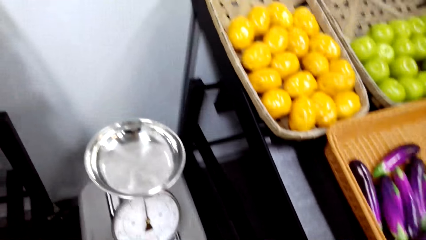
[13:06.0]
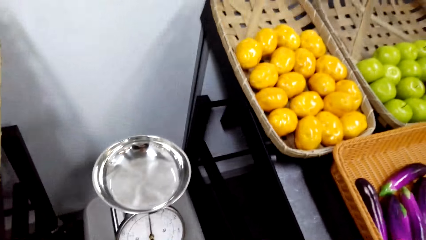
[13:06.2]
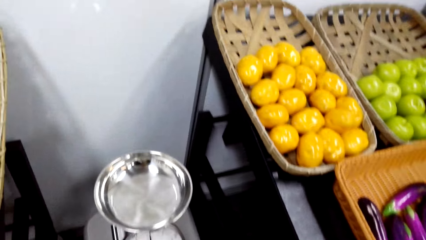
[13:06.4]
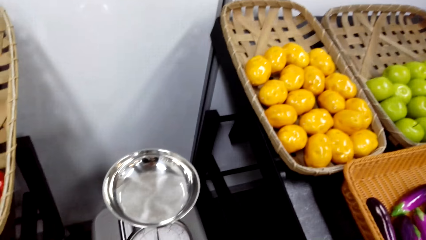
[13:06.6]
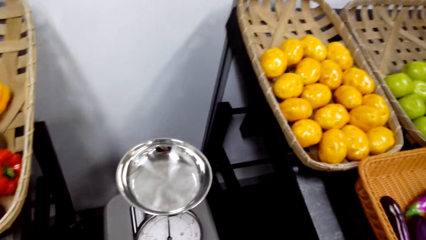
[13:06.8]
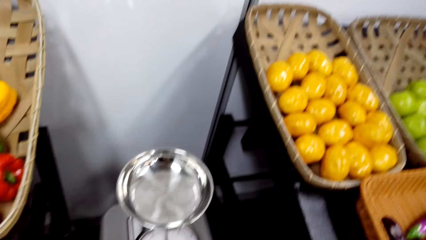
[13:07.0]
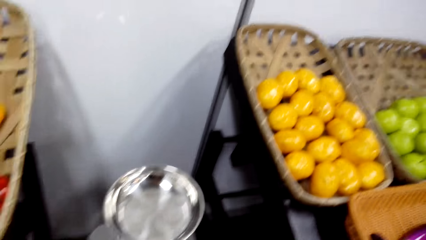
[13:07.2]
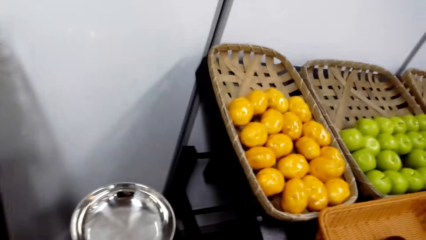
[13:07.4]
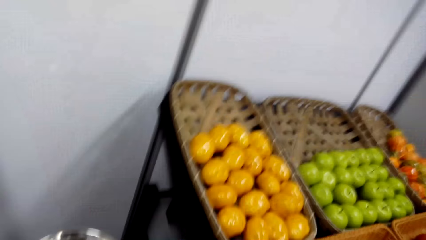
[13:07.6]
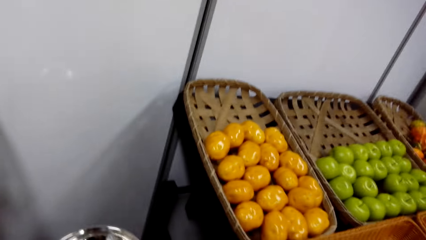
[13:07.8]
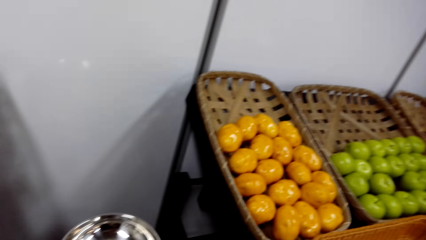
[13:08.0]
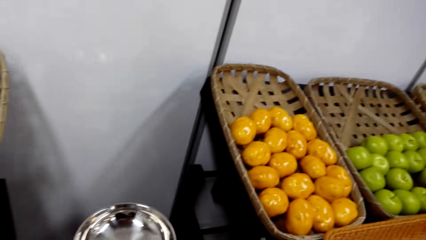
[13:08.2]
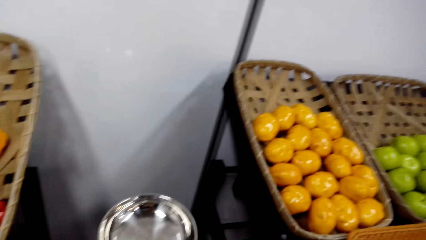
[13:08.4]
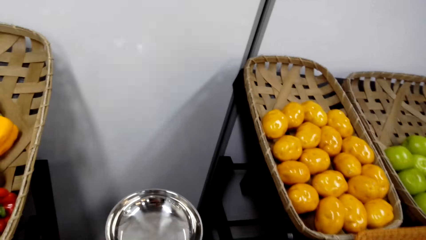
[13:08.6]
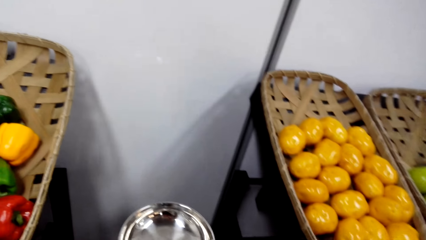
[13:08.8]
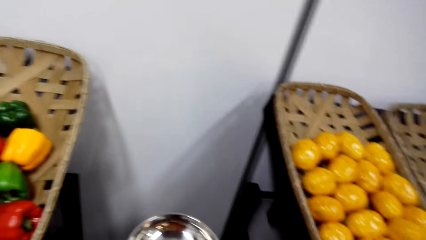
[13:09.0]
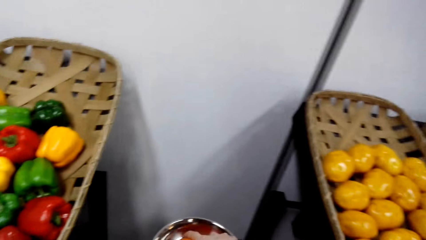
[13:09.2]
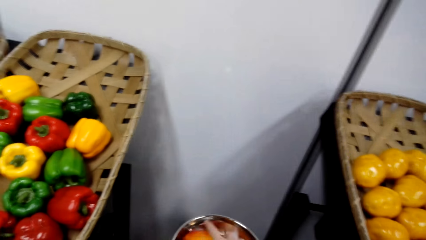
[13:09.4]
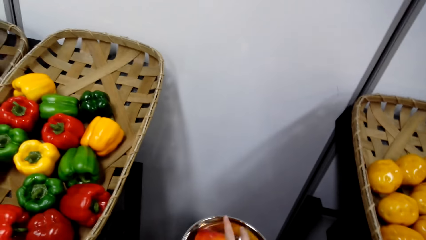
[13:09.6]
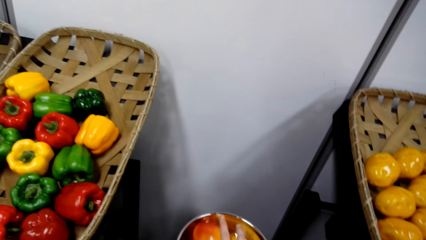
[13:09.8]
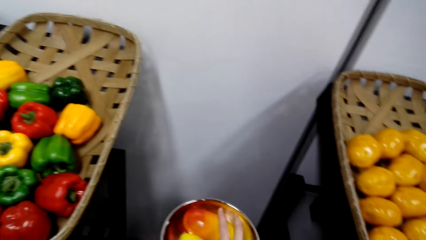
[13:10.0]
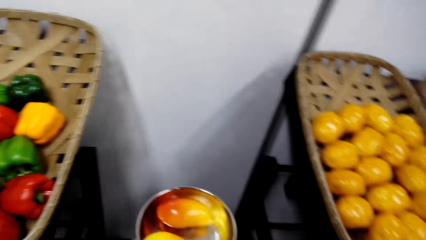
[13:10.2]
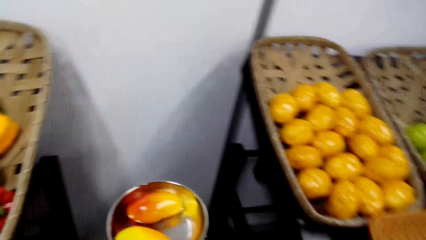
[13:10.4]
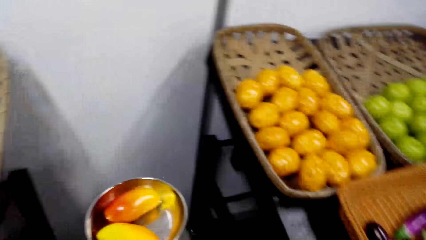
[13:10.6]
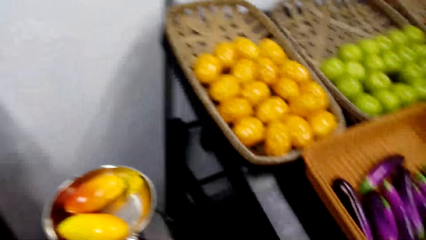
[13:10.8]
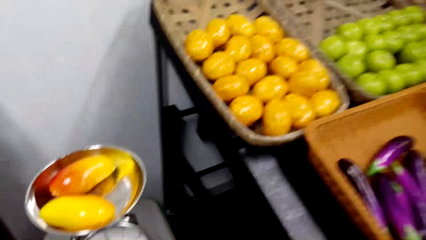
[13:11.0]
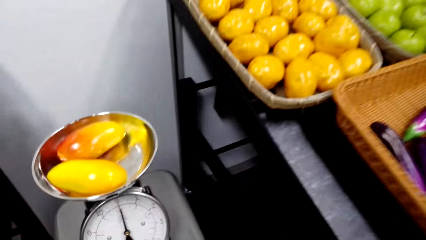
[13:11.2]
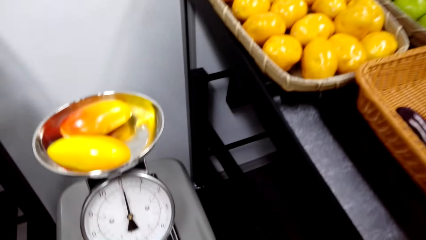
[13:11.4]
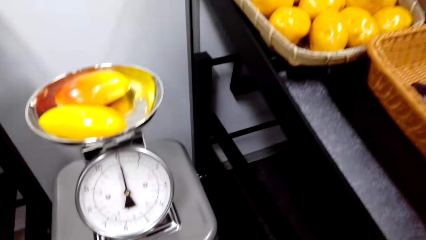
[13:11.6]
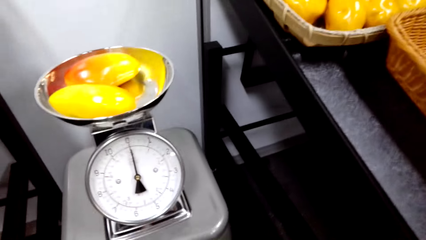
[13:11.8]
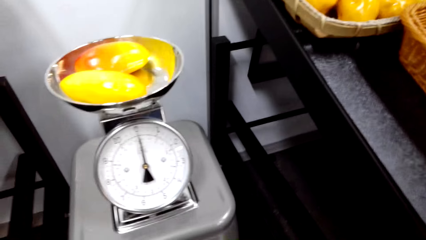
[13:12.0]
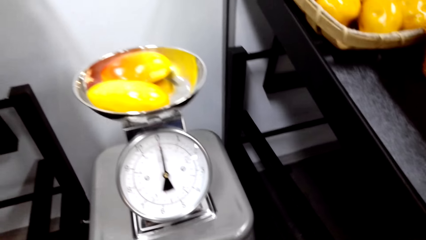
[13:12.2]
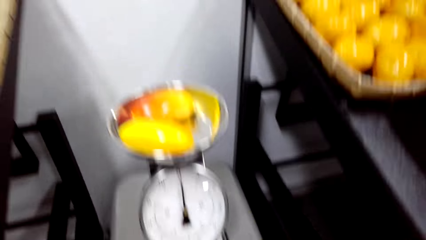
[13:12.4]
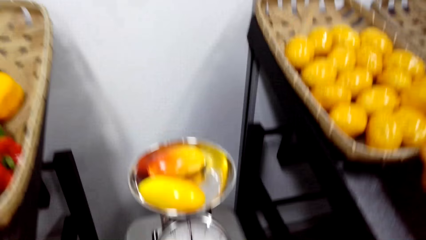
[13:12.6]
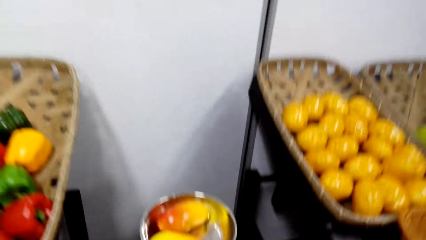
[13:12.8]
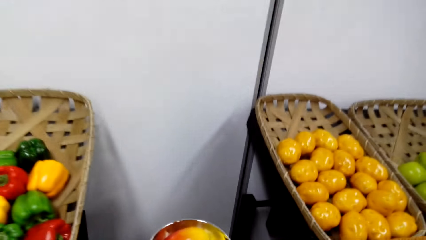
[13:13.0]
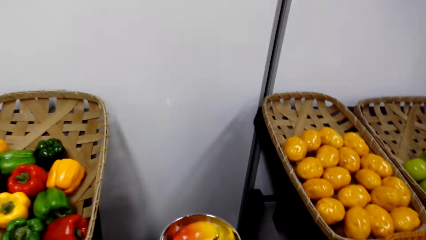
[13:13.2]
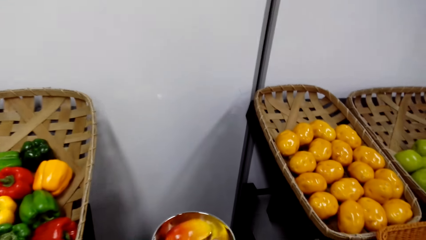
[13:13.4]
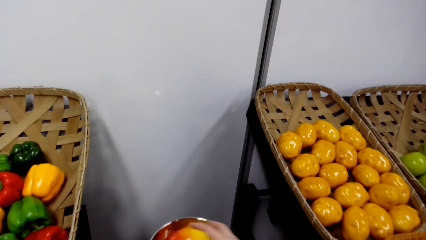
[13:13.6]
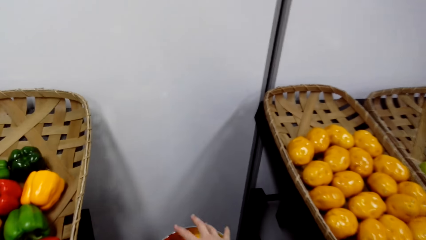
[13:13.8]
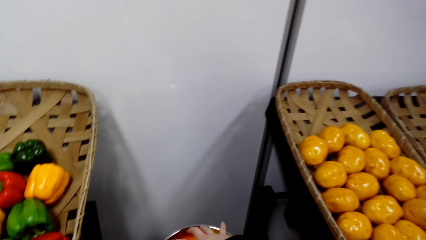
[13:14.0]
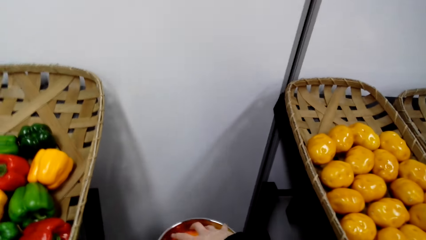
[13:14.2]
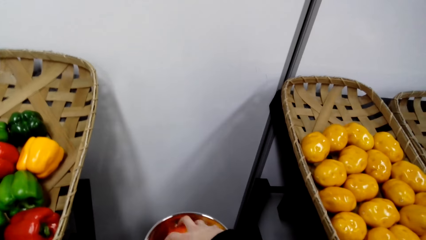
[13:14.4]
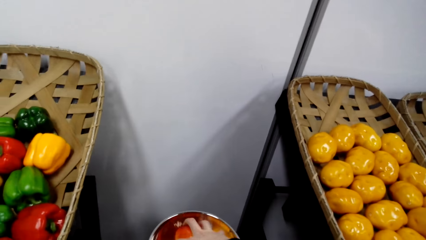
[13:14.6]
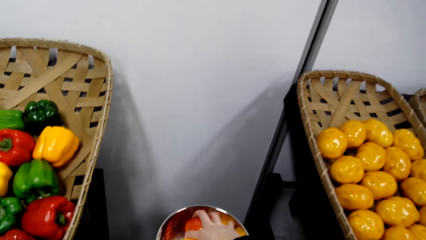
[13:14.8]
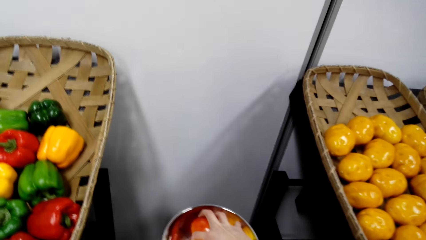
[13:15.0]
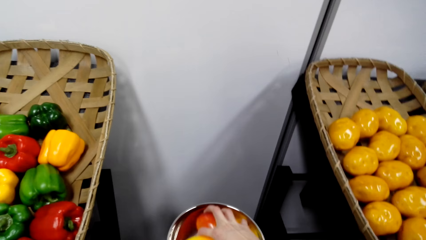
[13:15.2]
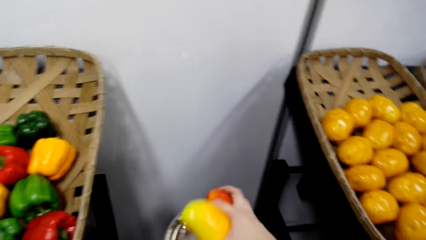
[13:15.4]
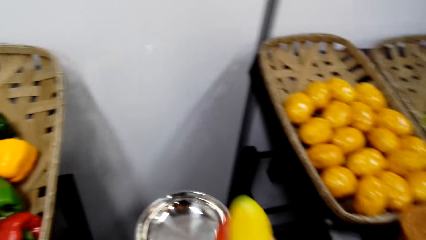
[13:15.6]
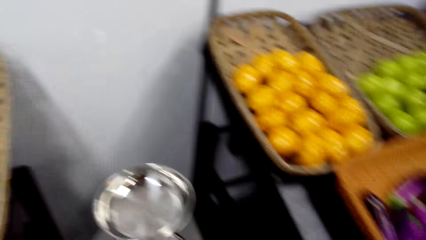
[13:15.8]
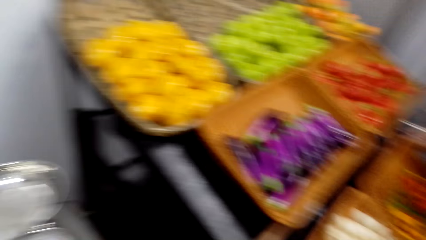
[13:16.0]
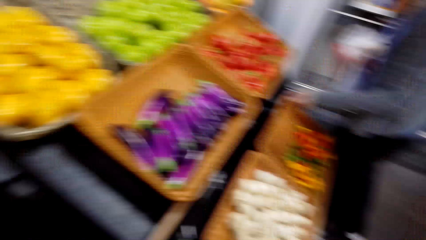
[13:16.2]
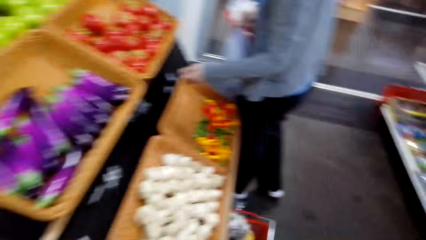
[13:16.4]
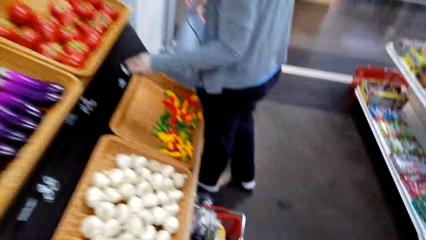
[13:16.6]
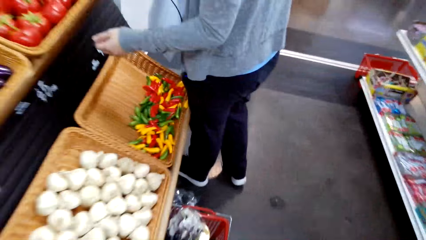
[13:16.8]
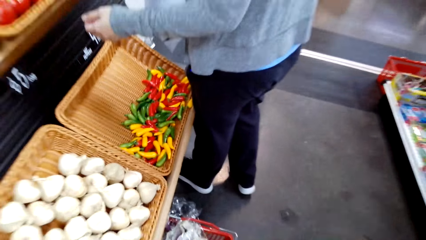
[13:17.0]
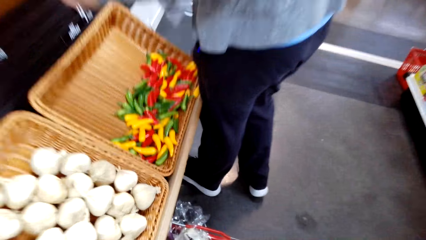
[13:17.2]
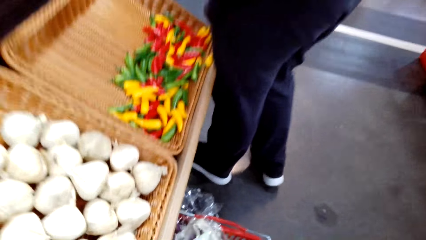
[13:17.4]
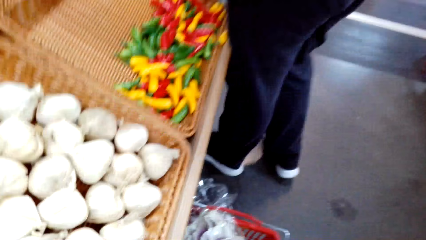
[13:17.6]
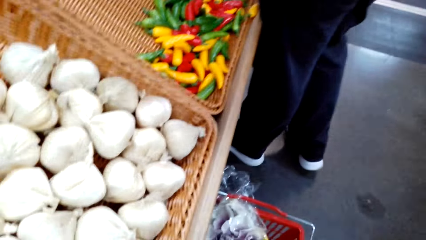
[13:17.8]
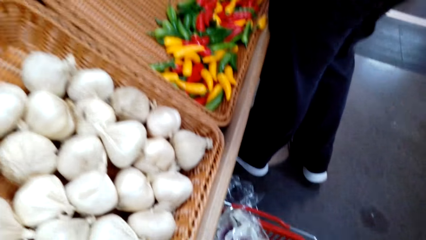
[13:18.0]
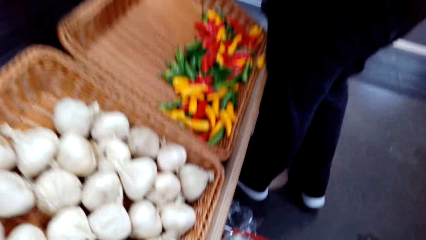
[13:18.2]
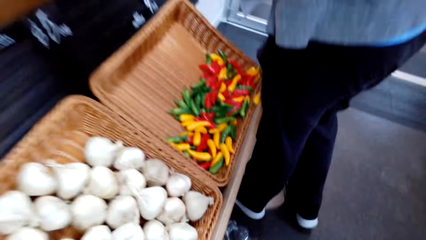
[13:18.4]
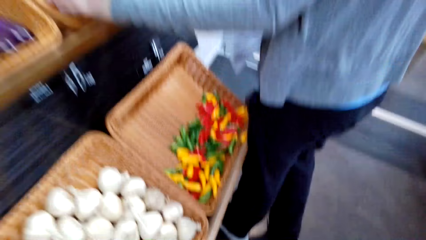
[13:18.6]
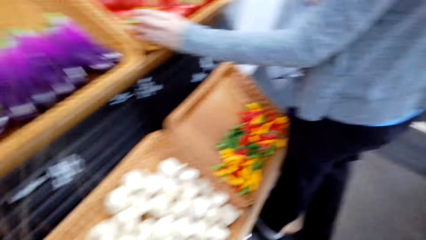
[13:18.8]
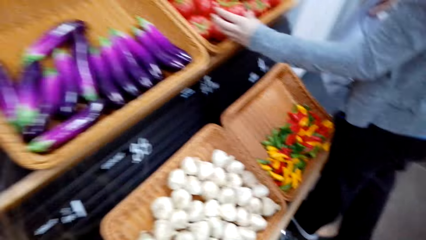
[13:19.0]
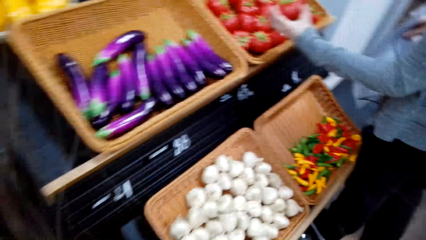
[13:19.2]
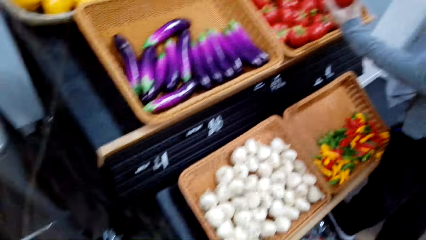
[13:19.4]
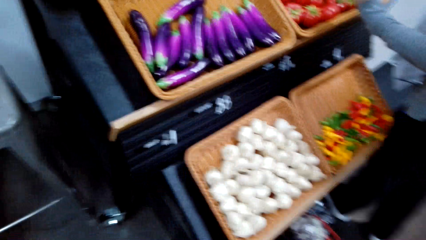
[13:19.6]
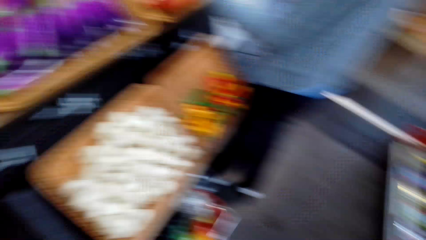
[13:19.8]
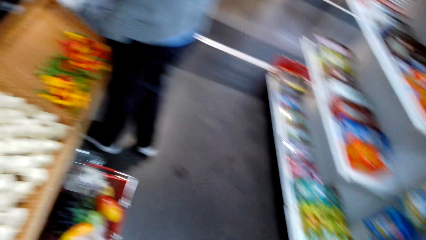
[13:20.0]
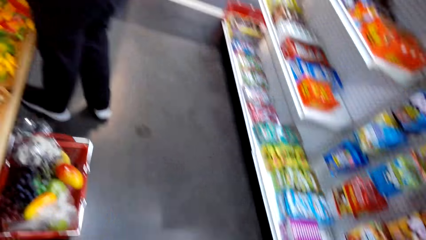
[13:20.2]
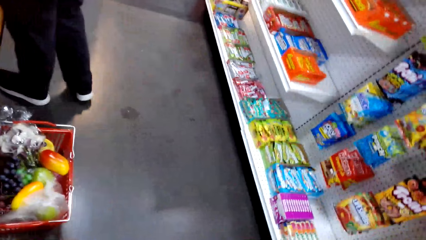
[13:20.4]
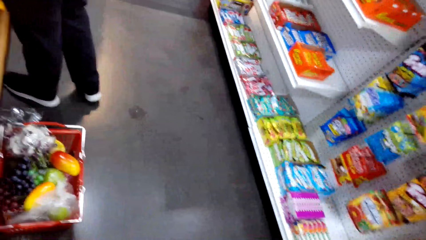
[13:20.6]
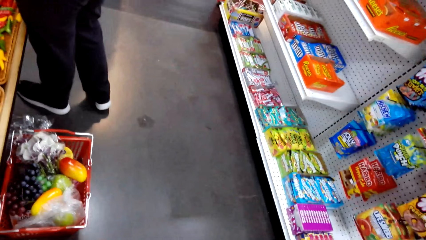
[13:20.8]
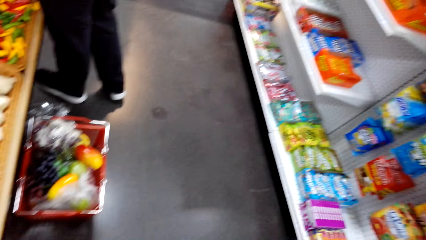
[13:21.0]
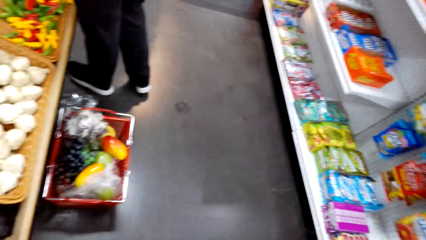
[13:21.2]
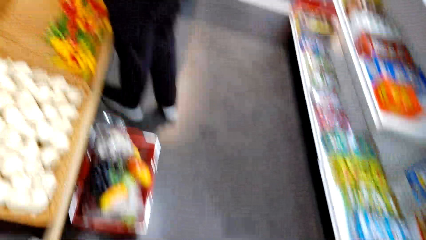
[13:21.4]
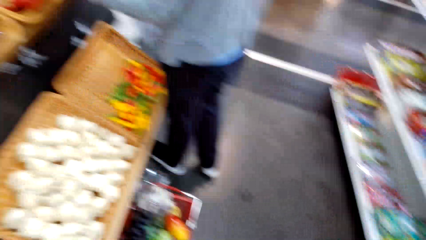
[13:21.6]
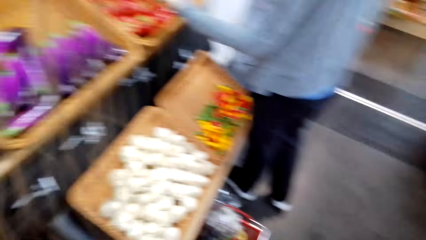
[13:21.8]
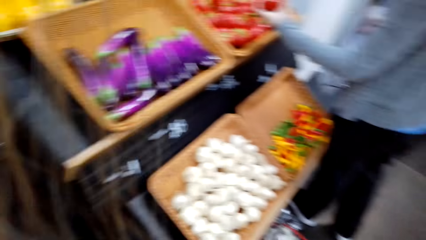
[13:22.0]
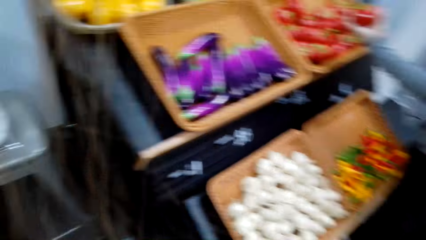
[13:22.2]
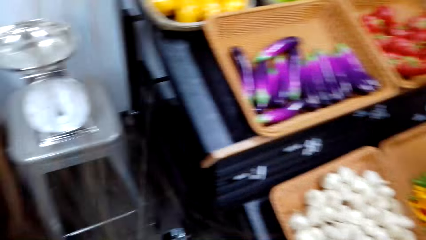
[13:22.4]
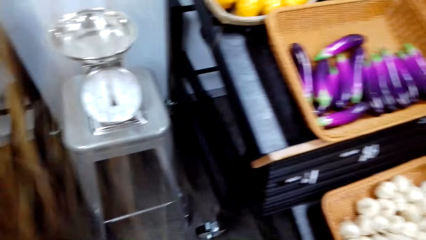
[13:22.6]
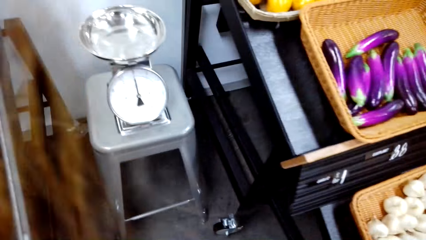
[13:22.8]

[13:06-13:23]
The camera wearer stands beside the weighing scale. They weigh mangoes on the kitchen weighing scale. They view the scale readings on the kitchen weighing scale. They remove the mangoes from the kitchen weighing scale. They bend towards the supermarket basket or the garlic. They rise up. A woman picks a tomato from a tomato basket.
